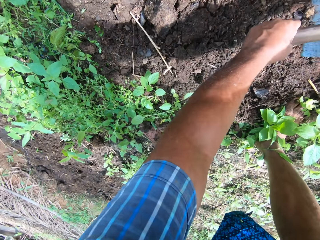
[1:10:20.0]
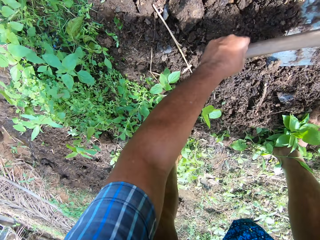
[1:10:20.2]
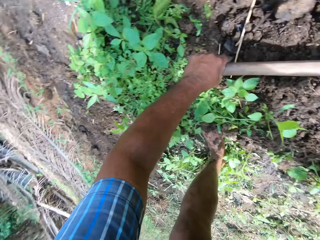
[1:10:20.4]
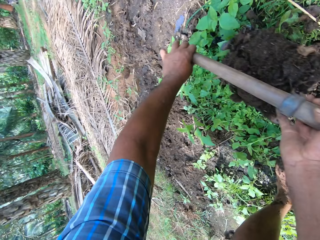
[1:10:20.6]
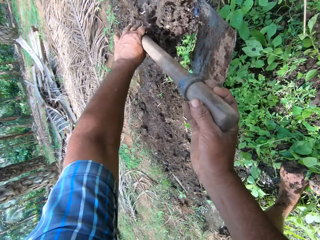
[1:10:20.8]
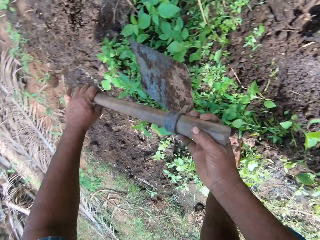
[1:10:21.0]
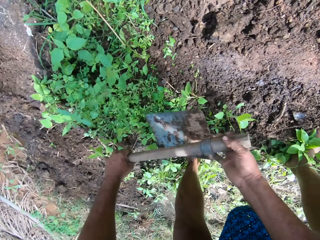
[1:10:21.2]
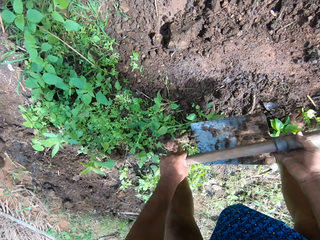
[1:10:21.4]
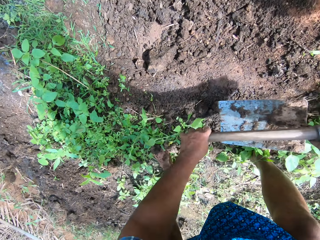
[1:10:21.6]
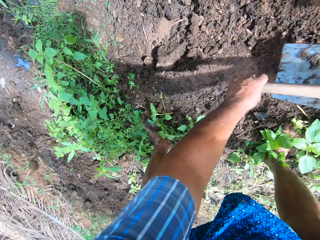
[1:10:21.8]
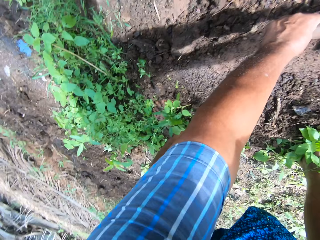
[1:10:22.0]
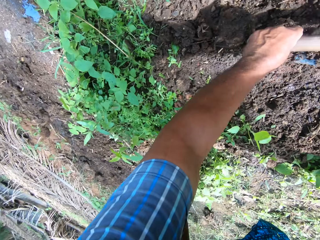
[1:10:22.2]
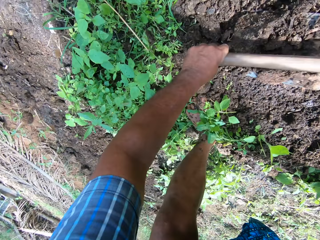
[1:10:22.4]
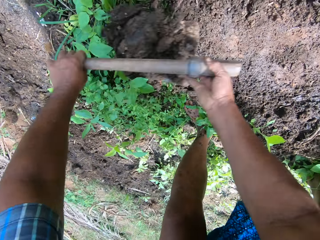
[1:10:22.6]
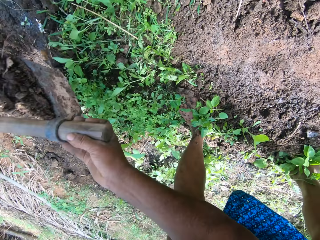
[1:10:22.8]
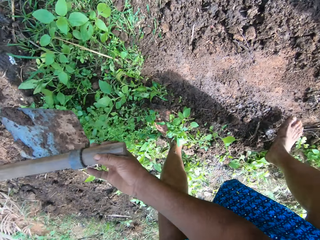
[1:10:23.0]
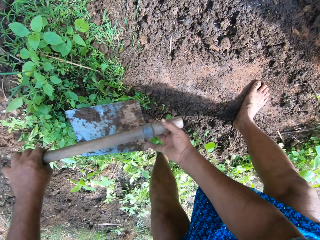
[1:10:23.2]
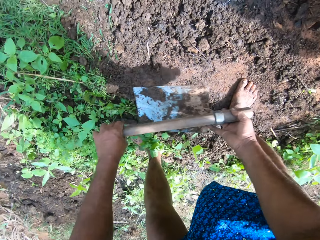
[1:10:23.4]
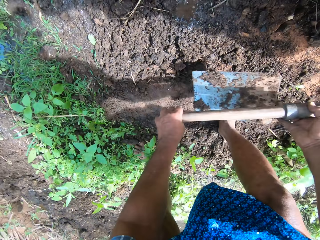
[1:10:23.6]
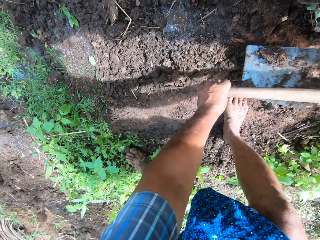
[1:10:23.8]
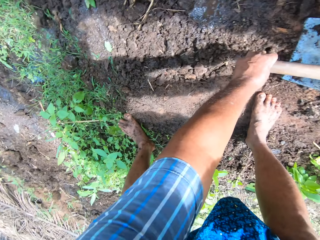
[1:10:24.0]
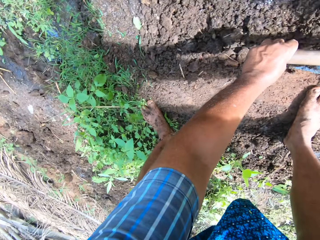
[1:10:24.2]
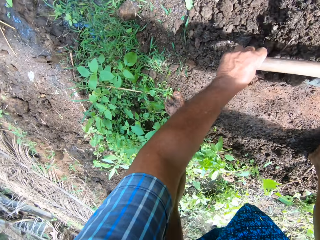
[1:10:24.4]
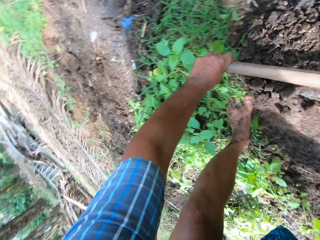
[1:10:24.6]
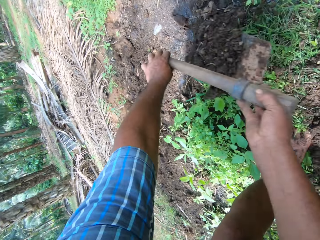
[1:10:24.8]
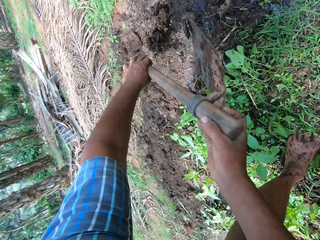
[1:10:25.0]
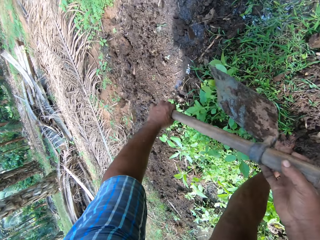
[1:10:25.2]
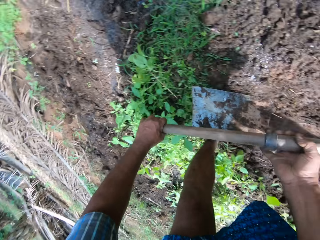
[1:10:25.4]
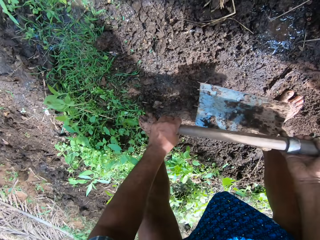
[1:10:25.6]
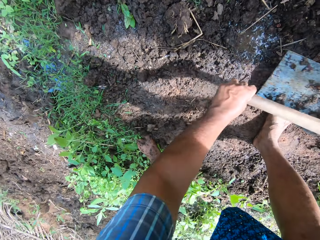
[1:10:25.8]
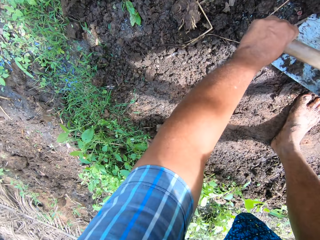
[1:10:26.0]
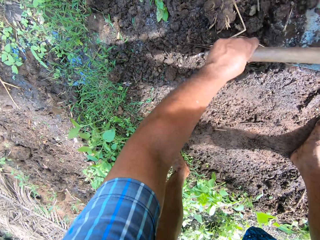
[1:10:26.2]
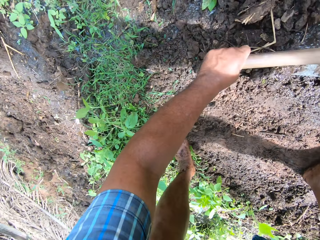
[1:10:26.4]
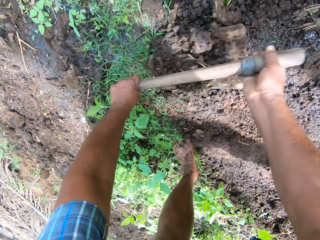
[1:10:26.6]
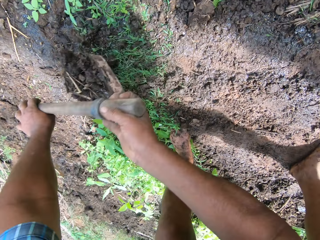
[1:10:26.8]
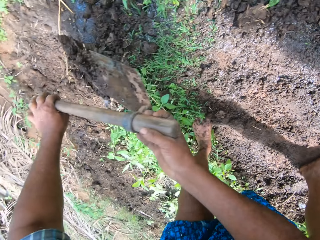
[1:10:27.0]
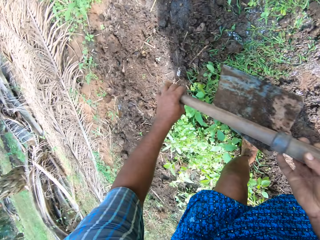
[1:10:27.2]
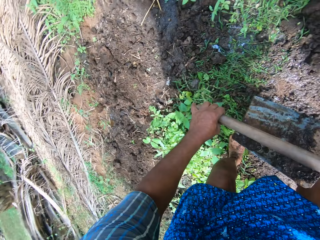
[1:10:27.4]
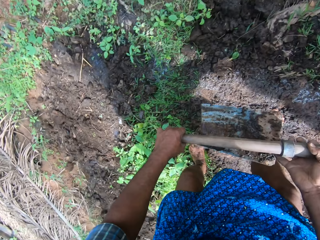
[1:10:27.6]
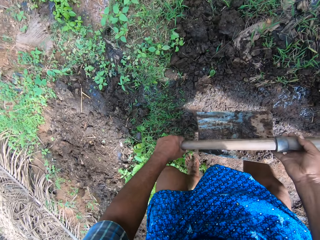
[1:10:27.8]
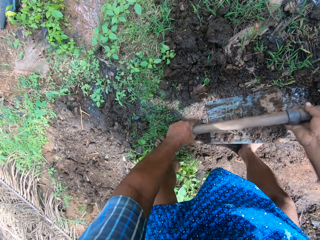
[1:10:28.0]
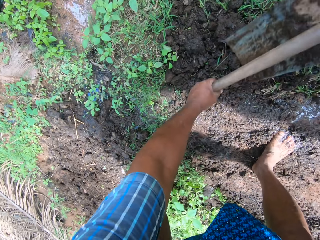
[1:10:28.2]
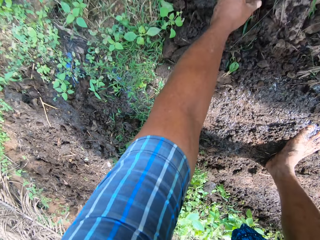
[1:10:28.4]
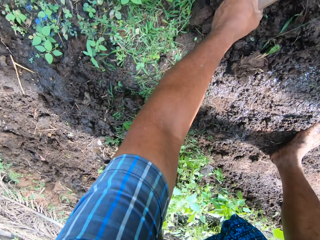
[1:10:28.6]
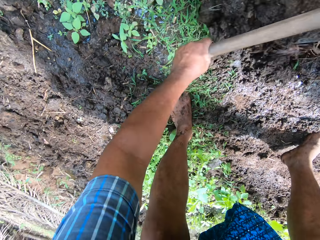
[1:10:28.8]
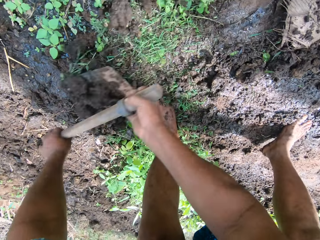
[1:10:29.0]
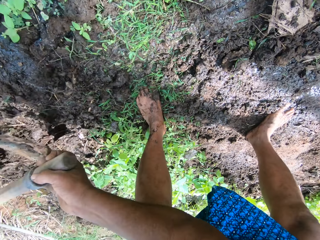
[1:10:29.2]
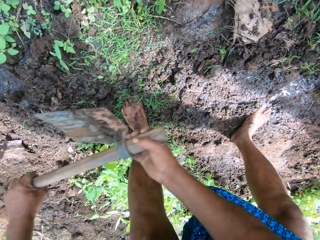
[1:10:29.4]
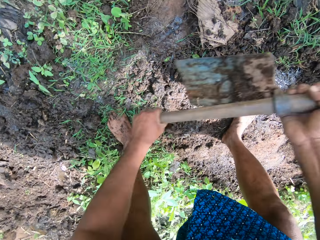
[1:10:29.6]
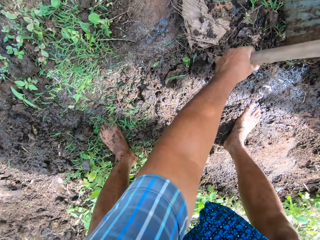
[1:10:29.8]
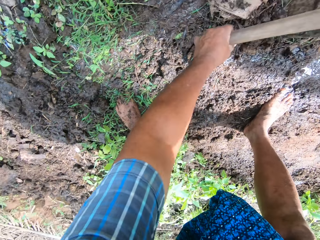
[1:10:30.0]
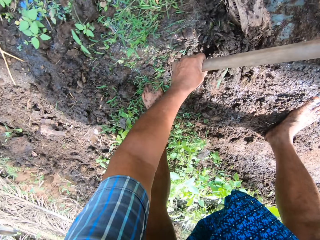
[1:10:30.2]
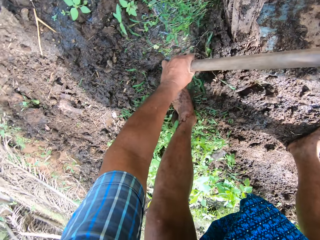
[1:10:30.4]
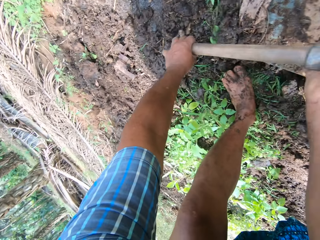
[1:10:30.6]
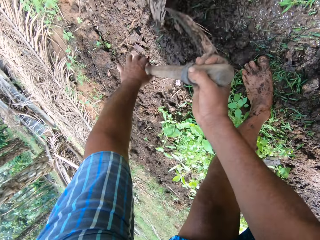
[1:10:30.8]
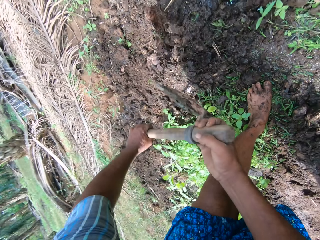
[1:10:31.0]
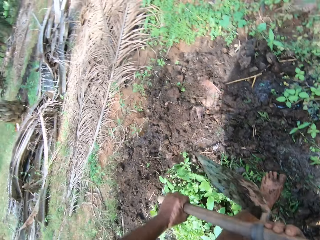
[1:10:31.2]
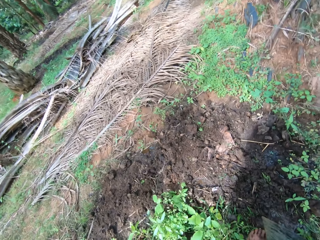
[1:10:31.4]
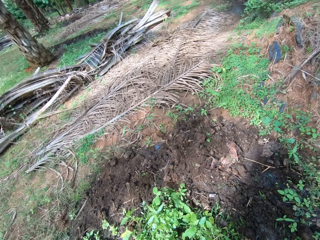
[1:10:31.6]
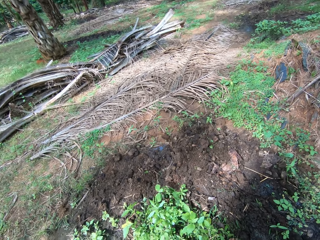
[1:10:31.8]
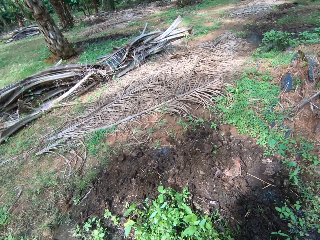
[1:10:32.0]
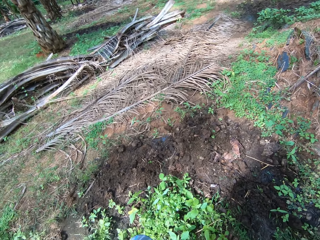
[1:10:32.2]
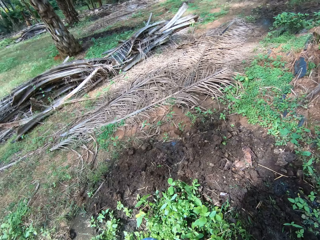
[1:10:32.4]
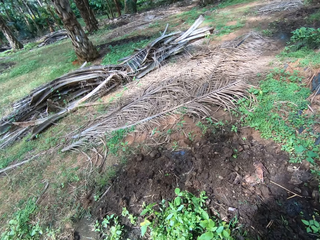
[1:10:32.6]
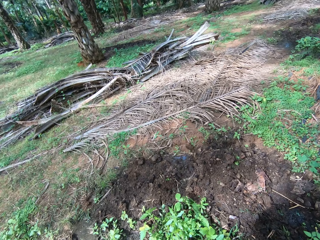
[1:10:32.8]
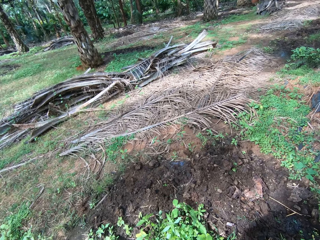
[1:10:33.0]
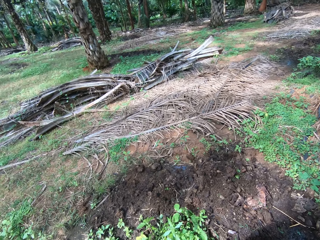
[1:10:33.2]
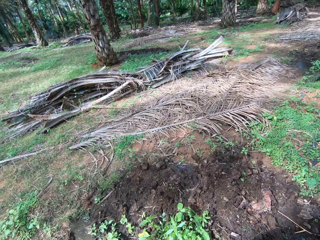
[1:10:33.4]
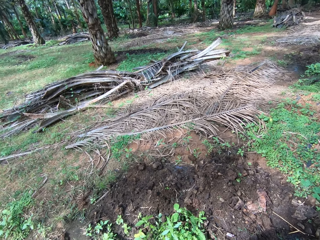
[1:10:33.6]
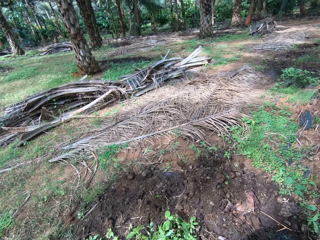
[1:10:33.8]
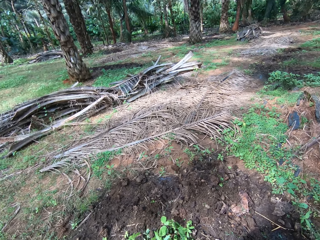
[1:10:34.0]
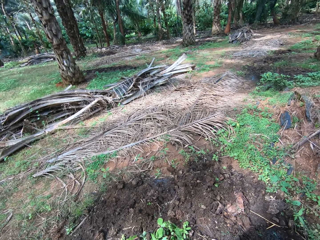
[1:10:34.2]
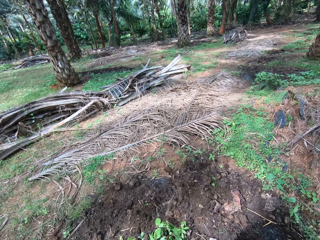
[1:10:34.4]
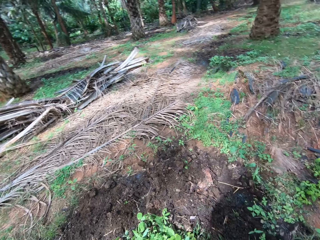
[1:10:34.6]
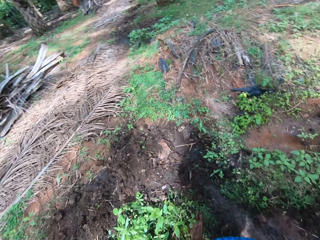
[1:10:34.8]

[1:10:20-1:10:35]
The camera wearer stands up. They look around the farm.

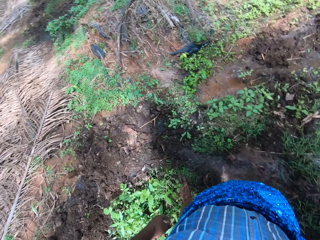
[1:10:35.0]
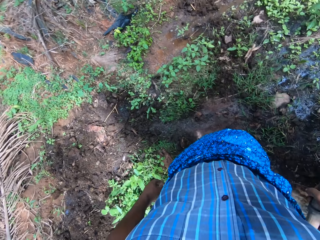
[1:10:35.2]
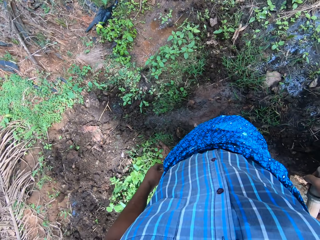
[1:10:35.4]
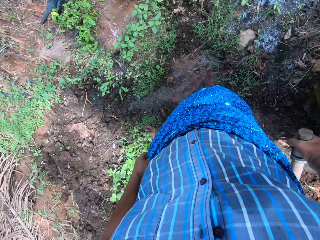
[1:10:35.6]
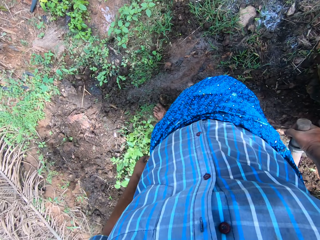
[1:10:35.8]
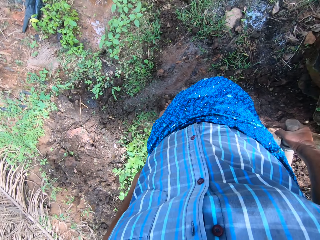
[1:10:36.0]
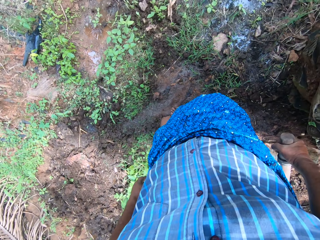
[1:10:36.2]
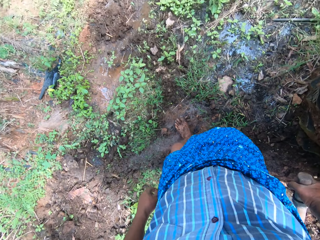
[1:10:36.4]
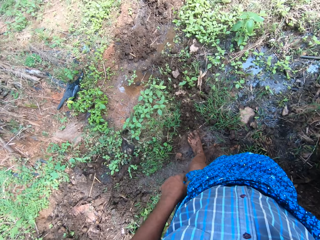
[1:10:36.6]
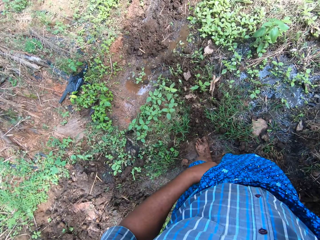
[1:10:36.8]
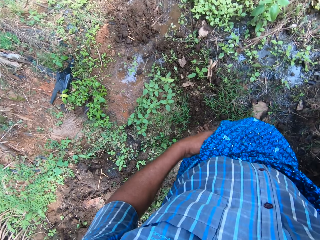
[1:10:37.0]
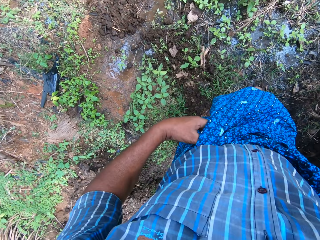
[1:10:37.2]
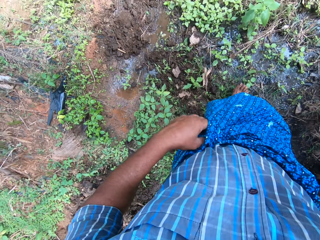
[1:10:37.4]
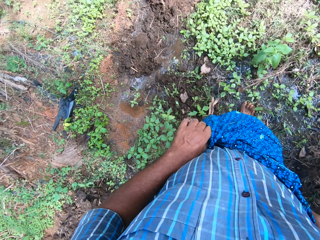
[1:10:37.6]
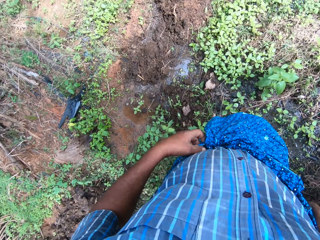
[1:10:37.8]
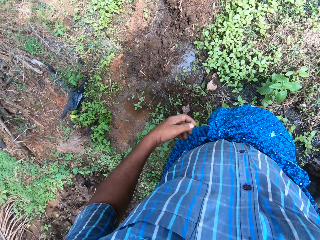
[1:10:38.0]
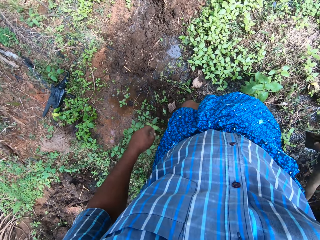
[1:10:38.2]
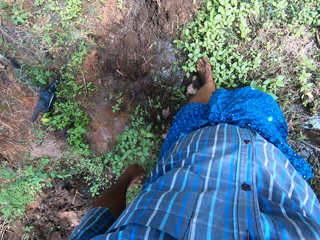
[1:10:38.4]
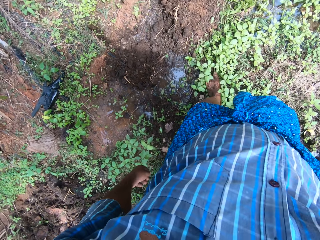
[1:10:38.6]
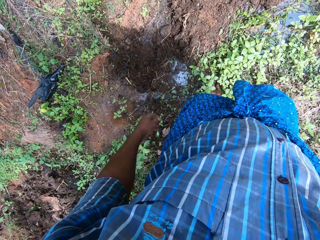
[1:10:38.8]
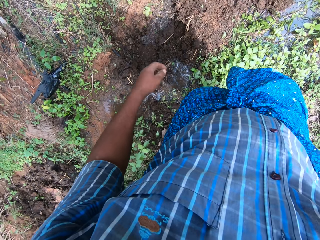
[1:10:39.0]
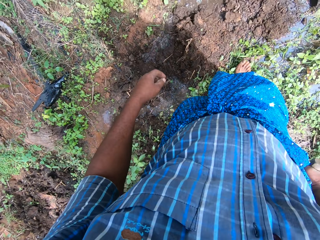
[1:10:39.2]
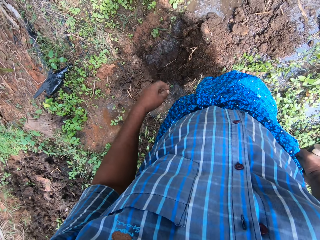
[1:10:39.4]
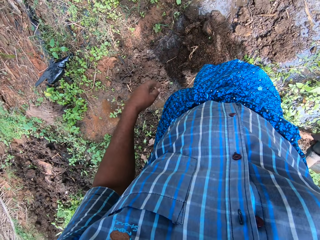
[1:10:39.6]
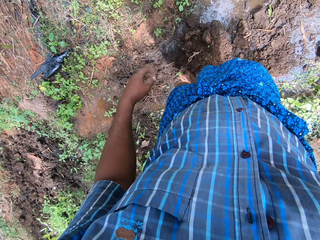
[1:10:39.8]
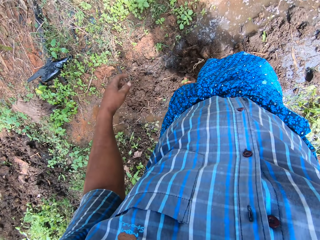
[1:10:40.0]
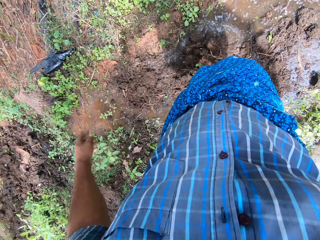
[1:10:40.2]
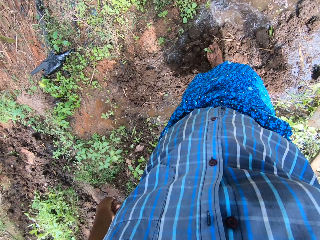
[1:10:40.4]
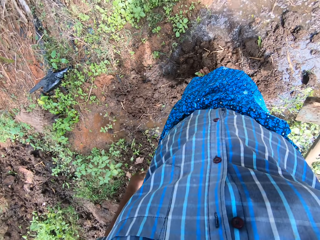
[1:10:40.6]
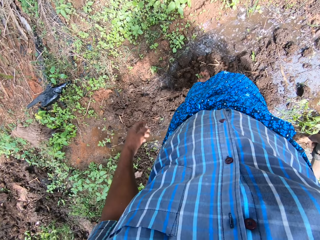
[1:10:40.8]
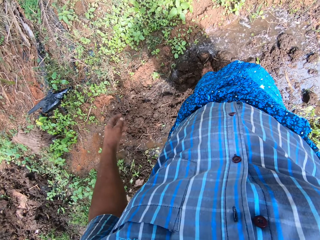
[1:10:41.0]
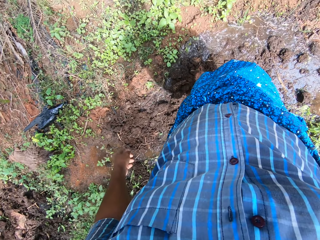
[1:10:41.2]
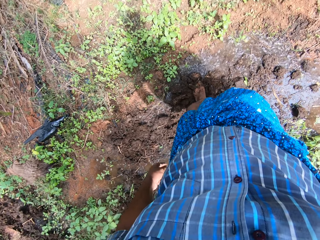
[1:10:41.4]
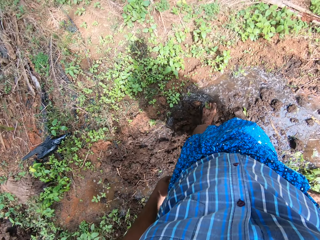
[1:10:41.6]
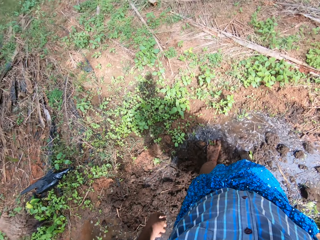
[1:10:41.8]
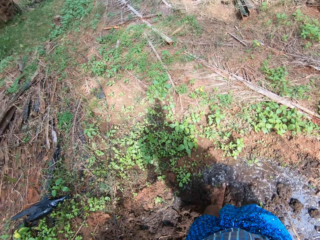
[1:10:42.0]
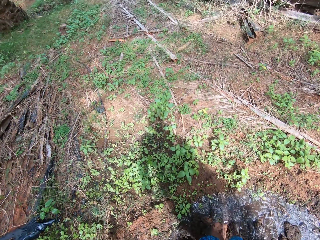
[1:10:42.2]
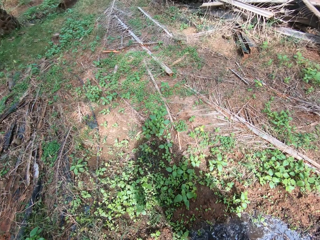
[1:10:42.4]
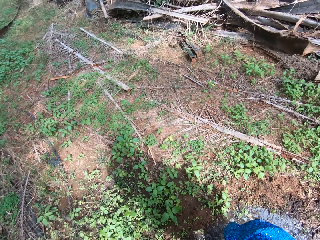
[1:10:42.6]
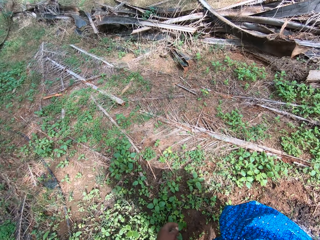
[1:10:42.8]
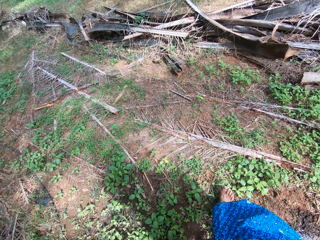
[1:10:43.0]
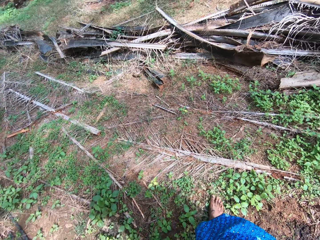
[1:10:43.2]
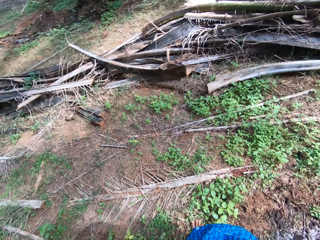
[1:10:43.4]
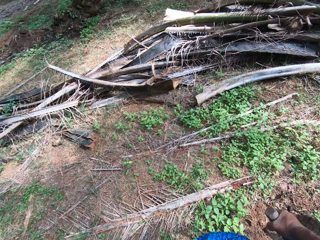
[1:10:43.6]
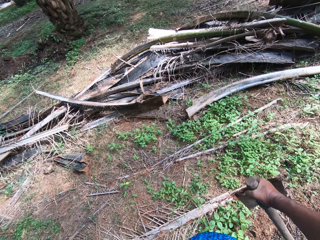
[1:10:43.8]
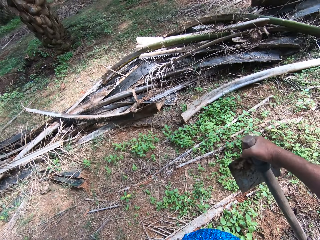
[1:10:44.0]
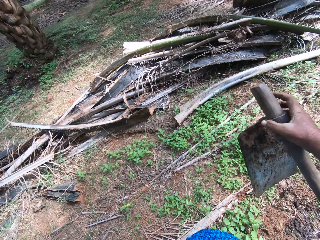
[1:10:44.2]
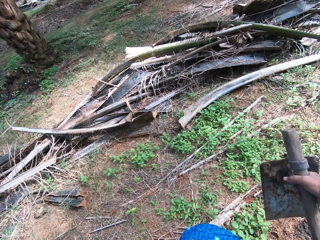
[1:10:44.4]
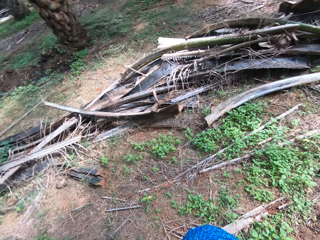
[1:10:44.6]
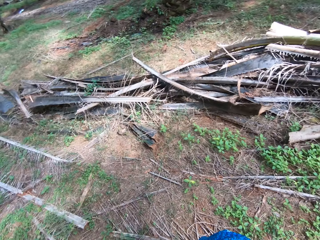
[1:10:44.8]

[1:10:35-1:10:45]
The camera wearer walks around the farm. He folds his cloth. He adjusts the wrapper with his left hand. He walks around the farm. He moves mud with his feet. He walks around the farm, looks around the farm and moves the hoe in his hand.
